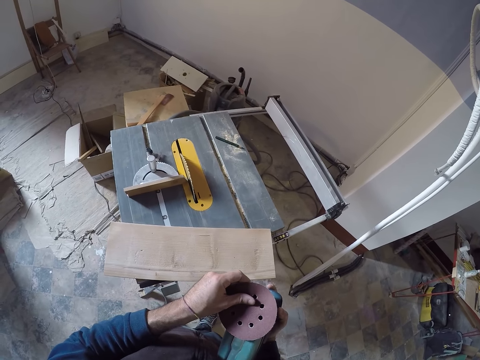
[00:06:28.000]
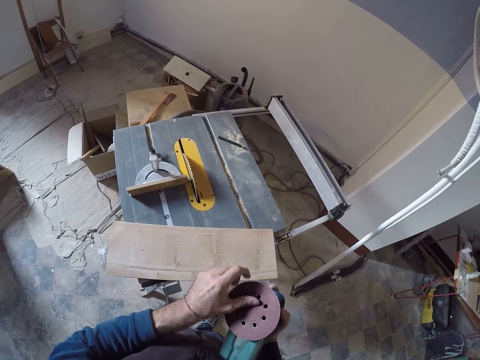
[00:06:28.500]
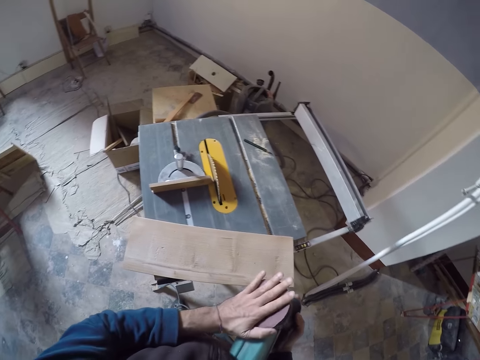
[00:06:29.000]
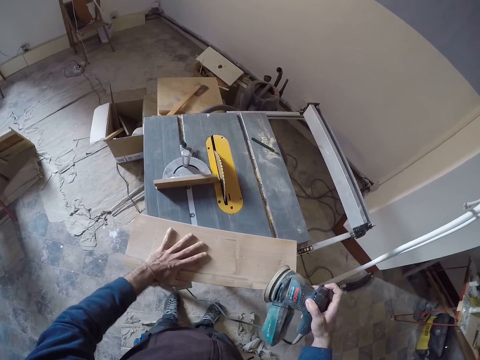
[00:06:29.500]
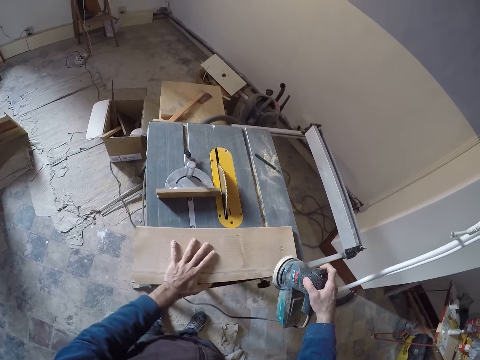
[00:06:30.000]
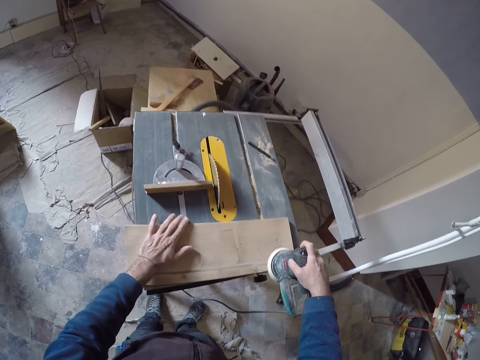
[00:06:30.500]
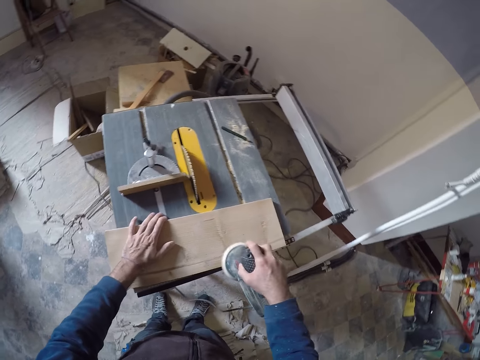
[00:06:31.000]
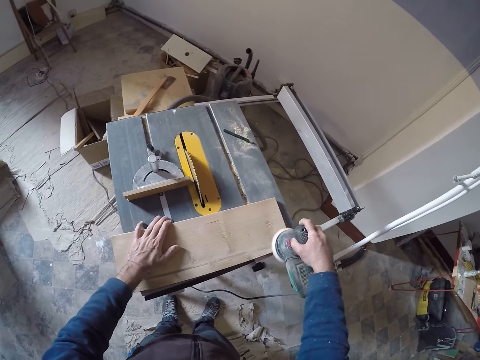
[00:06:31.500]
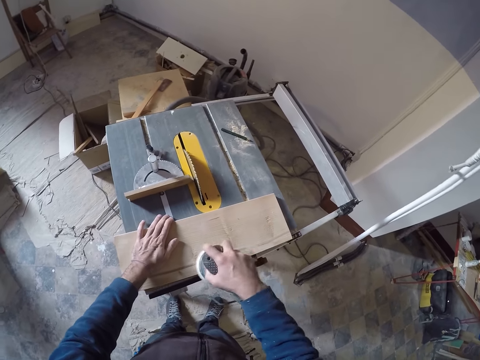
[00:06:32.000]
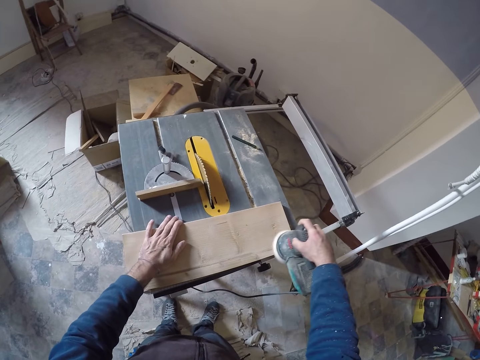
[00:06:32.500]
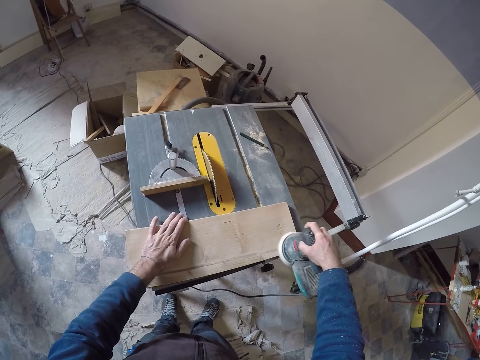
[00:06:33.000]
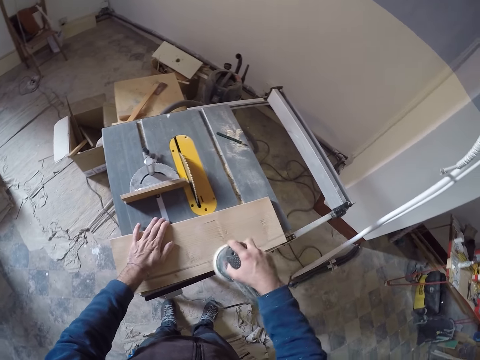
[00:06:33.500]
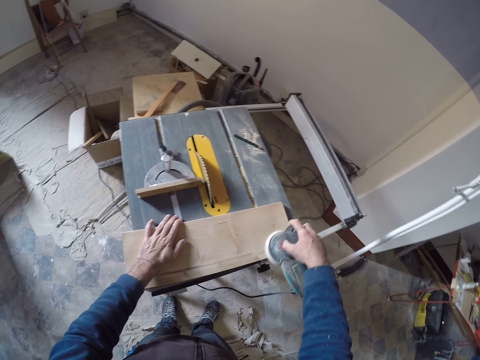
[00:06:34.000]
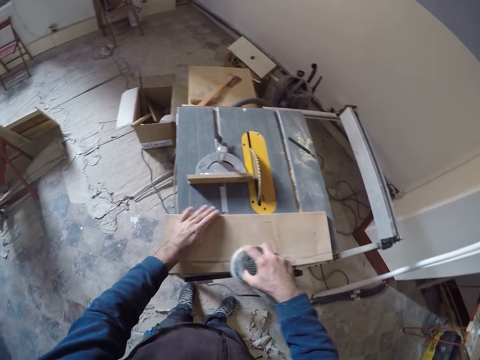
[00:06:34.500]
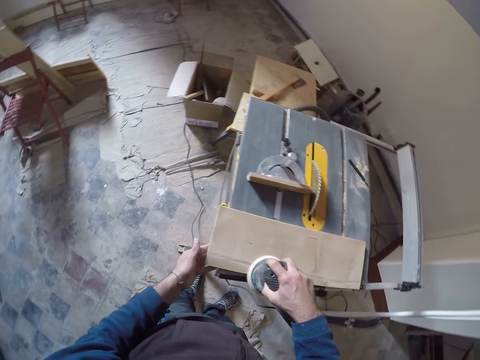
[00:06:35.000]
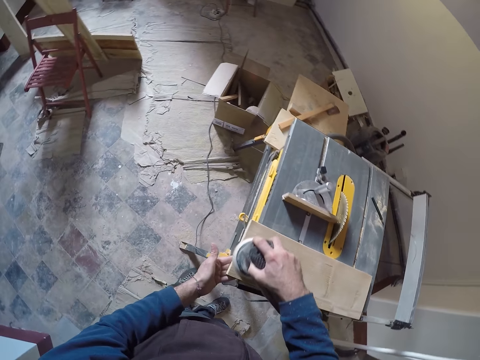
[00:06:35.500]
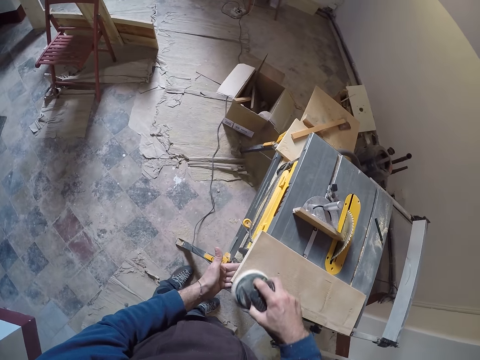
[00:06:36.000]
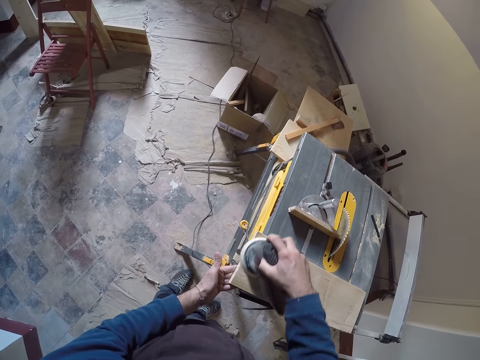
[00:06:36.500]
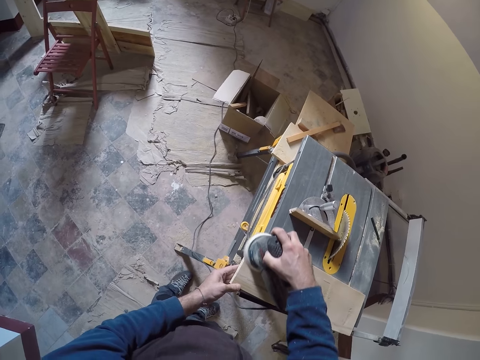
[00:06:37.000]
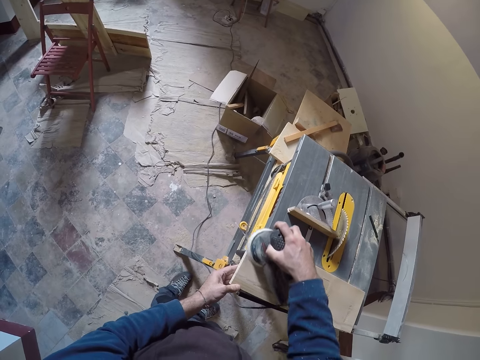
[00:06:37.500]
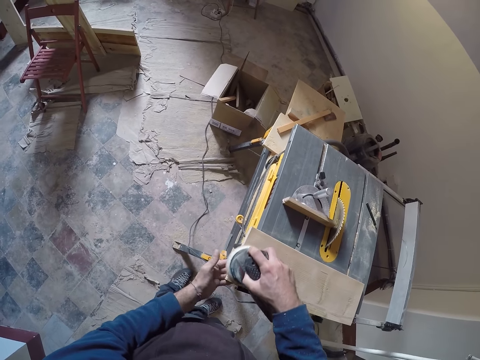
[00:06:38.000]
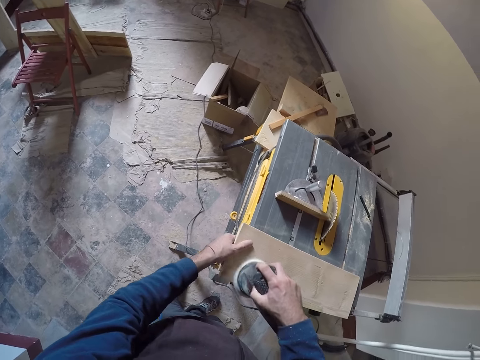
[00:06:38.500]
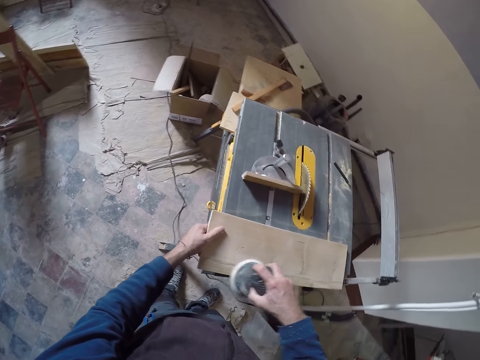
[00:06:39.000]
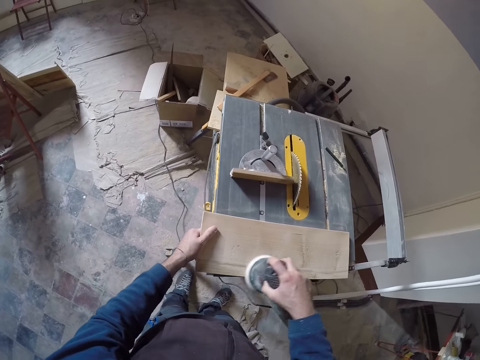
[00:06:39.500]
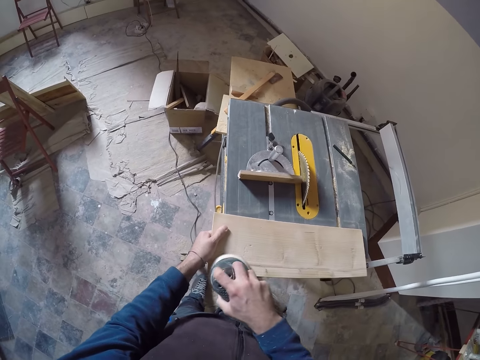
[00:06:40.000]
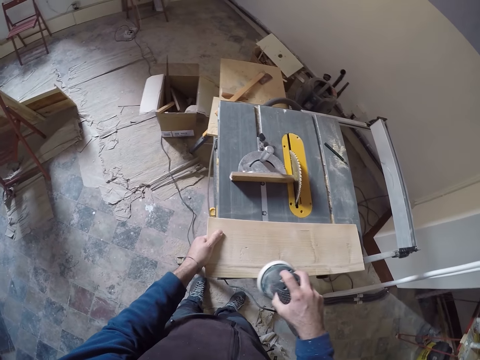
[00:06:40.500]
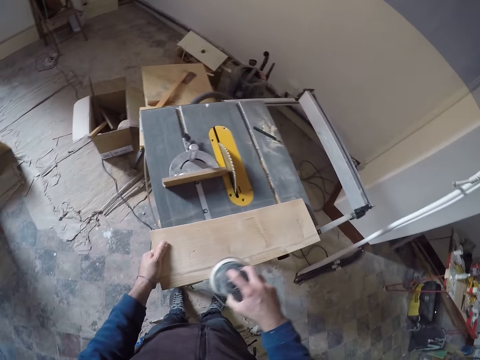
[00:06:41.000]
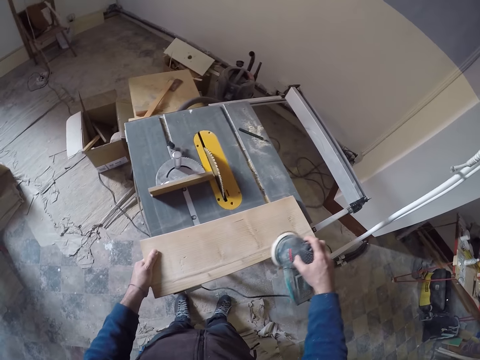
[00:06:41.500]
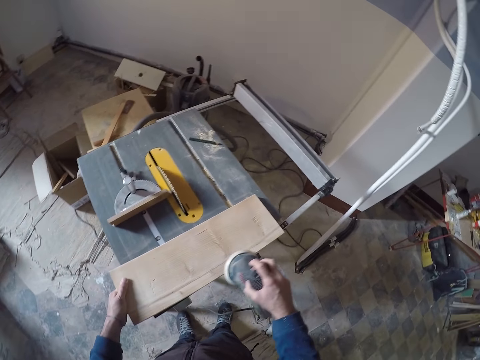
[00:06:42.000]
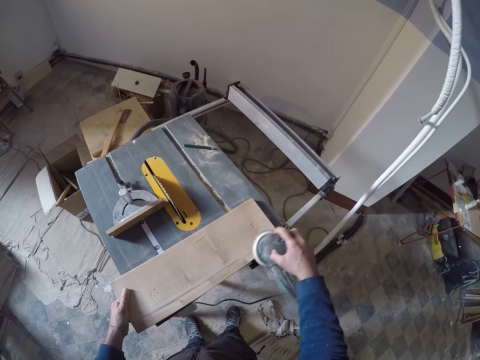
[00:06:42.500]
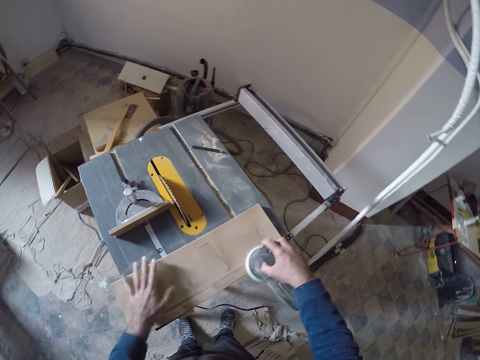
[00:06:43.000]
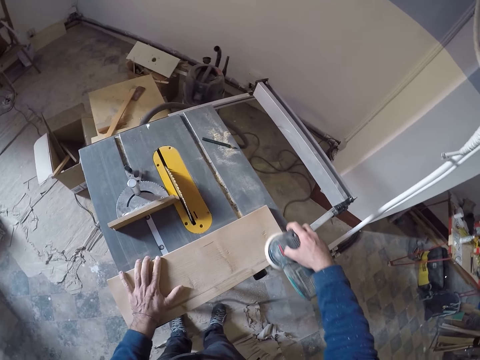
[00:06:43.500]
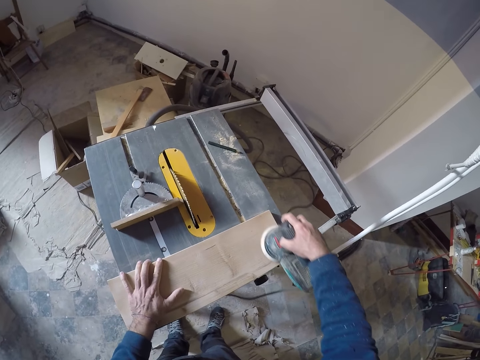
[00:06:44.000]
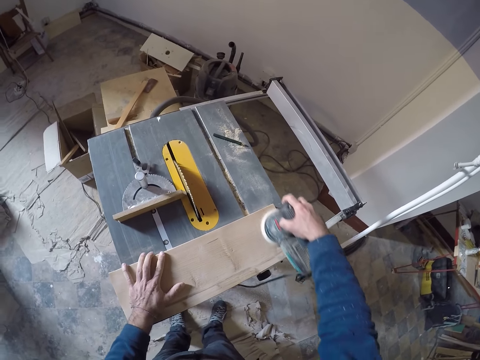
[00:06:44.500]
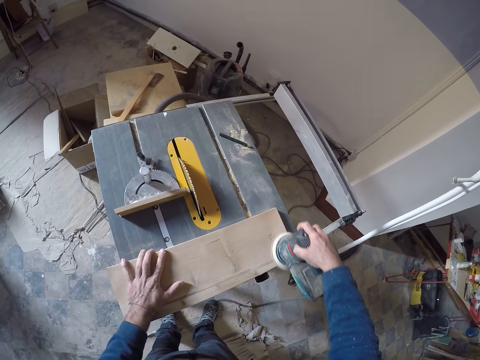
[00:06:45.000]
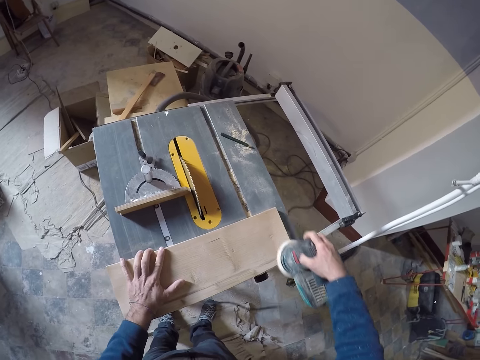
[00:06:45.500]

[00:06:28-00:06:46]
The camera wearer holds the wood on the table saw with his left hand. He smoothens the wood with the sander in his right hand. He places his left hand on the wood.

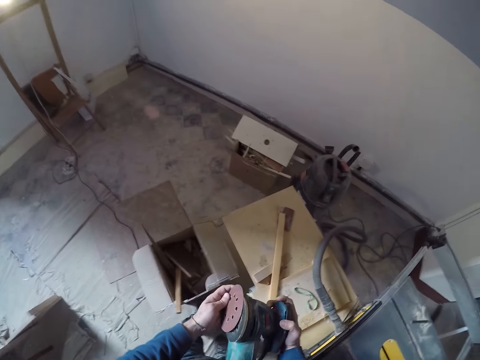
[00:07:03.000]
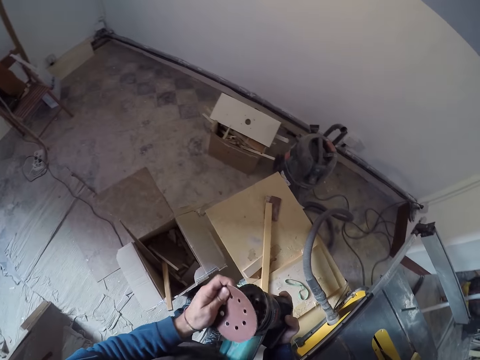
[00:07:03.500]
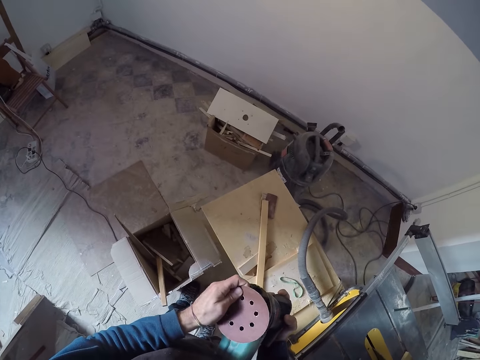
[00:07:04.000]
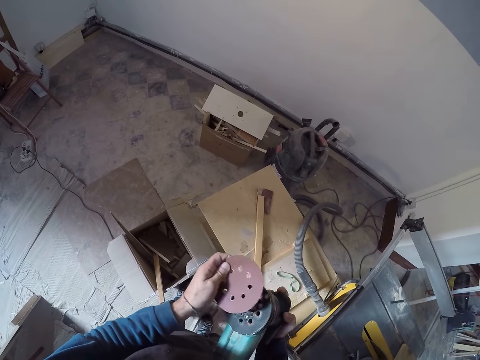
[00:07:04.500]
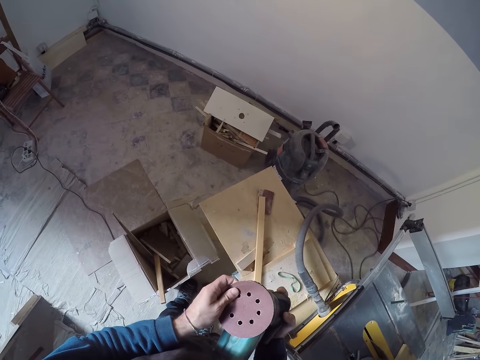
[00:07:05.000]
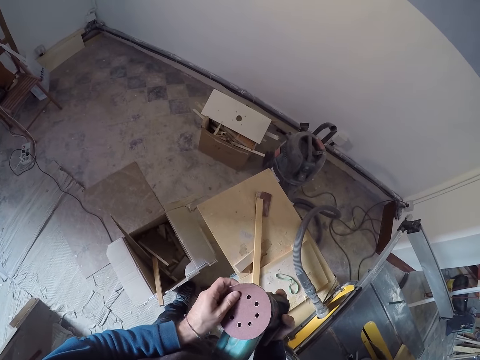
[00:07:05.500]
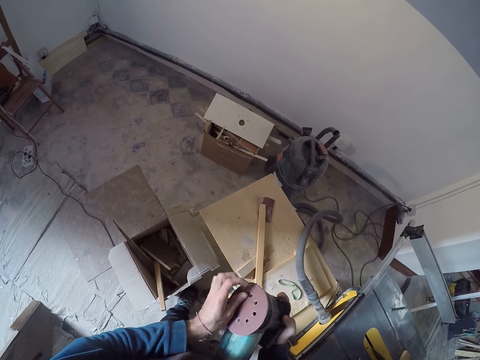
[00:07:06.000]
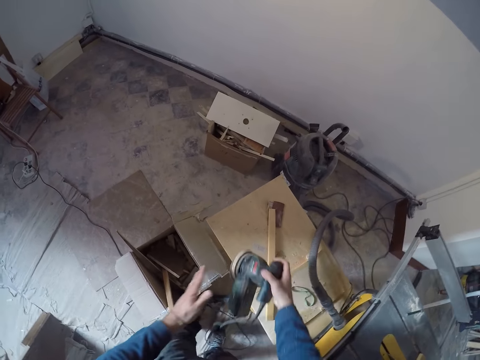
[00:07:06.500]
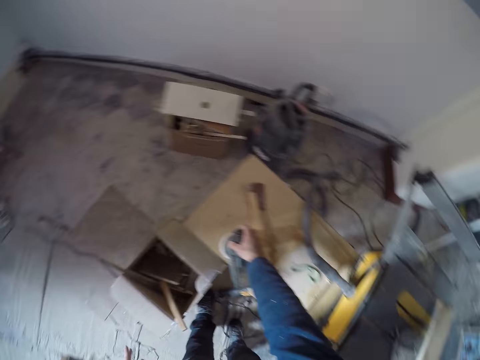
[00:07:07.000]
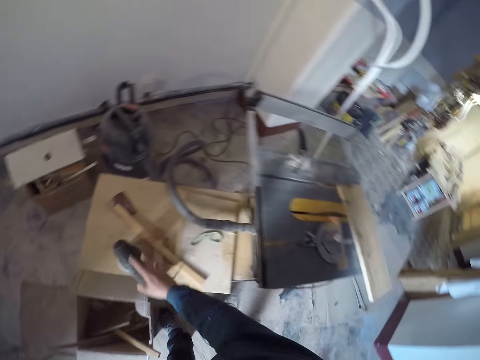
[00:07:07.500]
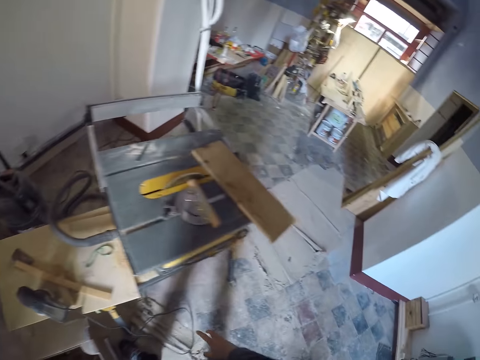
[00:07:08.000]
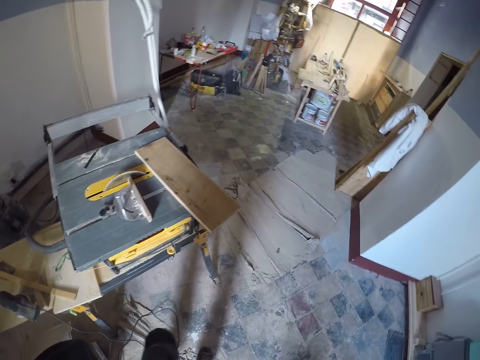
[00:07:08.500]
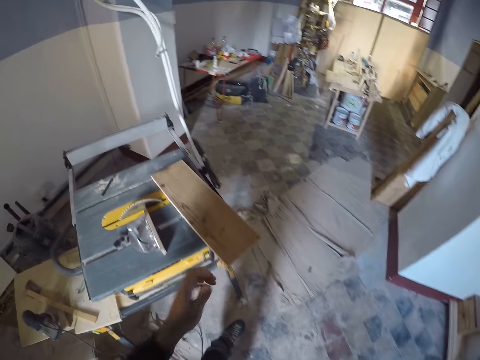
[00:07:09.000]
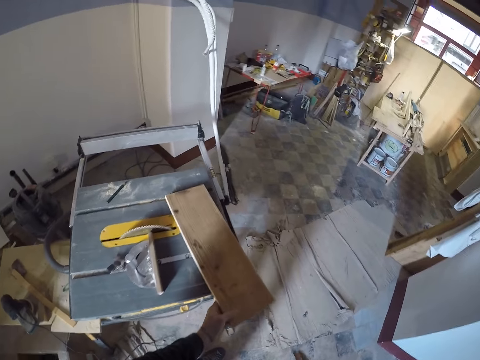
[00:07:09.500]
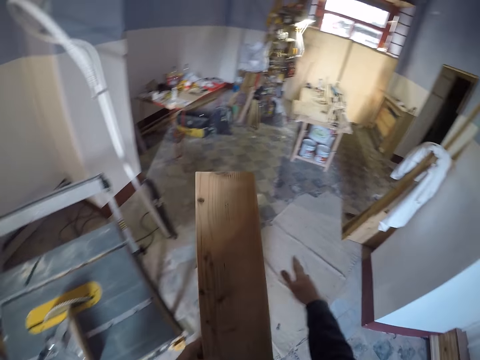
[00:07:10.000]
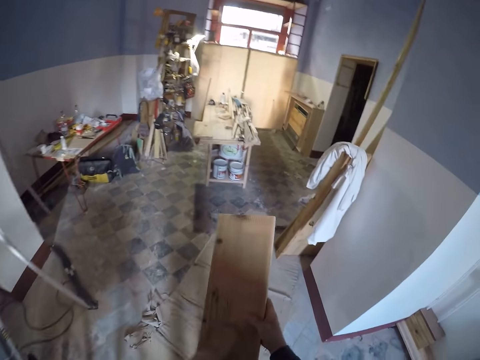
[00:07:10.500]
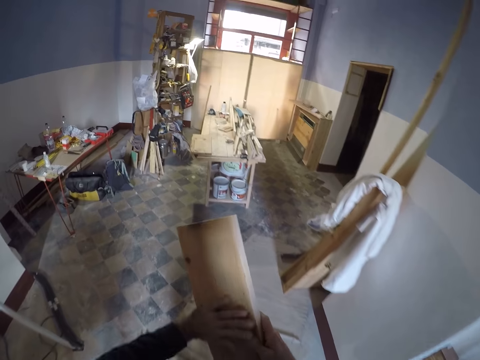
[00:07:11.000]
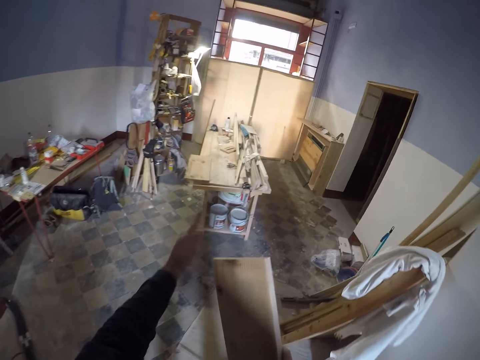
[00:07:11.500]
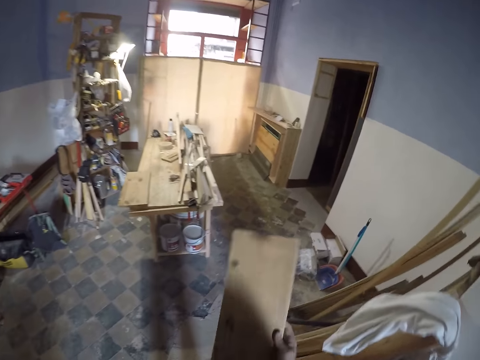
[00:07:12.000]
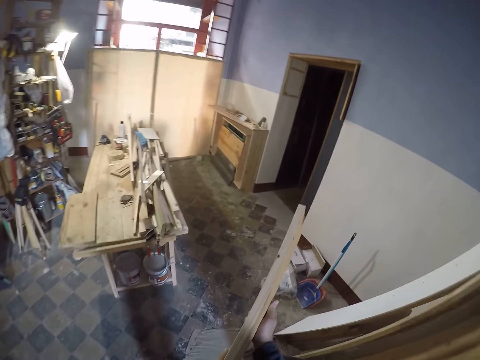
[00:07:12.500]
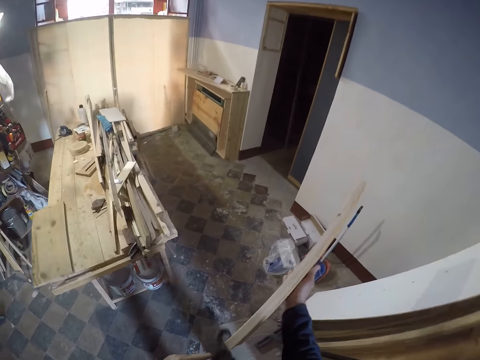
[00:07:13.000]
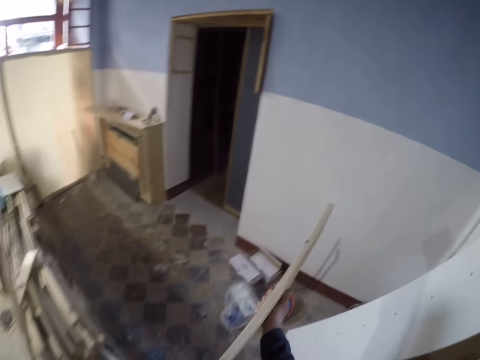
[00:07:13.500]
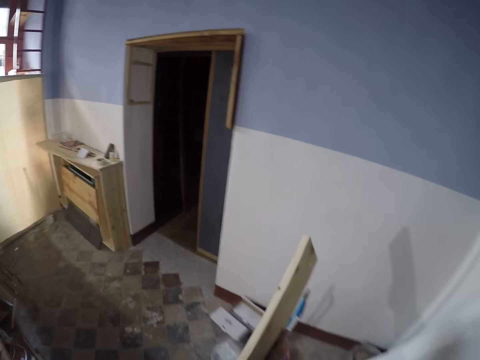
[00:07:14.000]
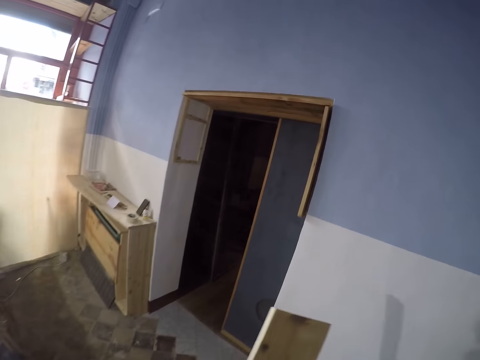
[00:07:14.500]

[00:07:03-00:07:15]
The camera wearer fixes the sanding disc on the sander with his left hand. He drops the sander on a table with his right hand. He picks up the wood on the table saw with his left hand. He wipes dirt off the wood with his right hand. He holds the wood with both hands. He wipes dirt off the wood with his right hand. He holds the wood in his right hand.
